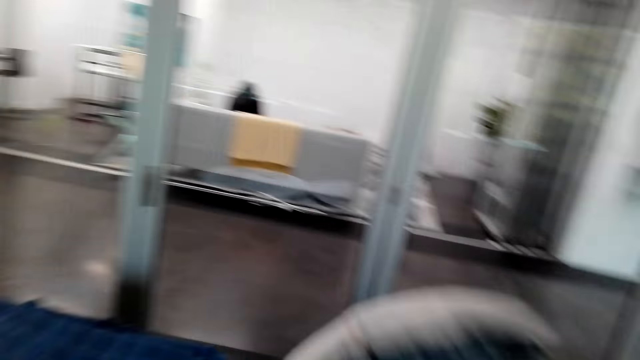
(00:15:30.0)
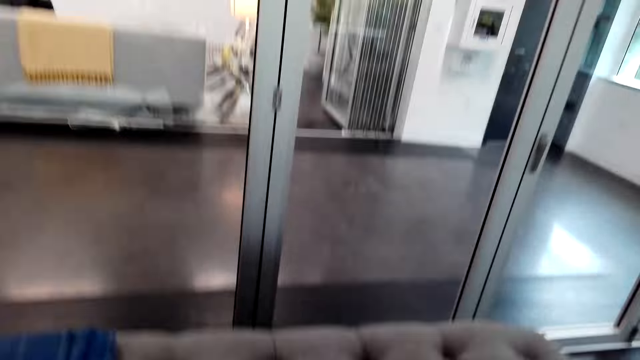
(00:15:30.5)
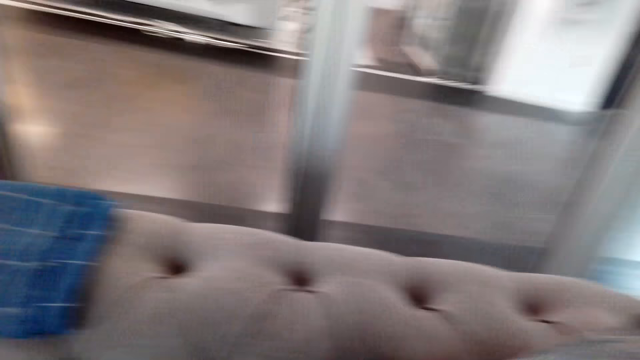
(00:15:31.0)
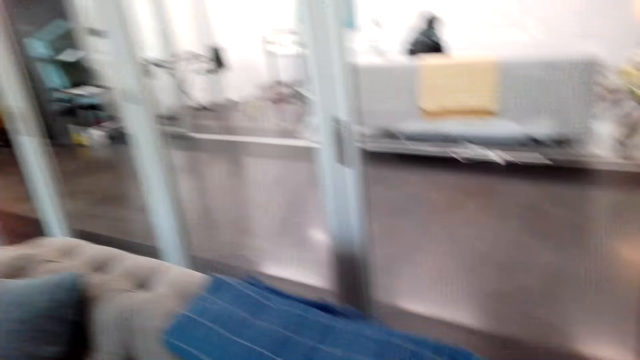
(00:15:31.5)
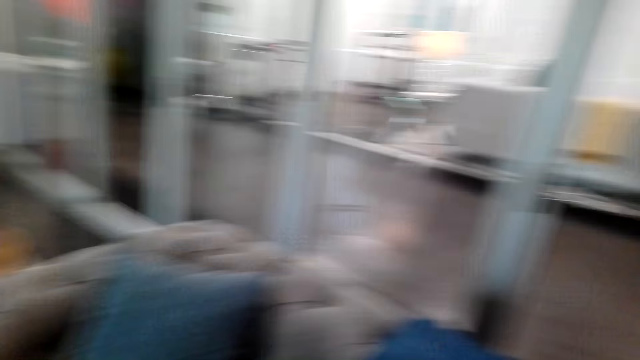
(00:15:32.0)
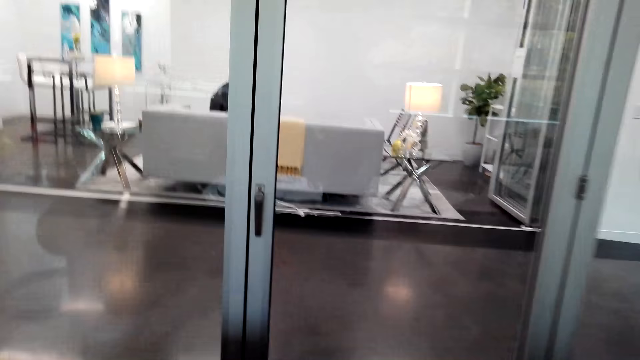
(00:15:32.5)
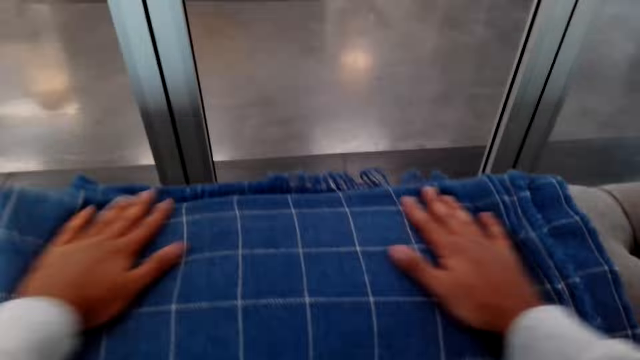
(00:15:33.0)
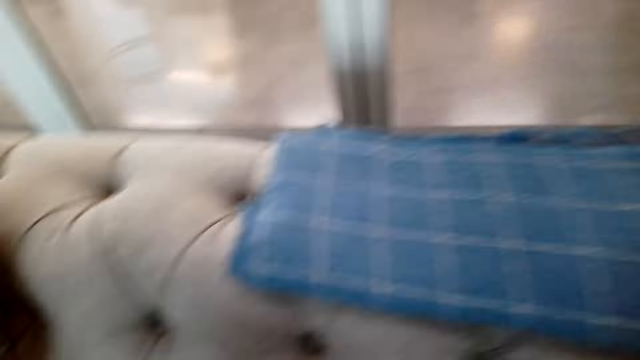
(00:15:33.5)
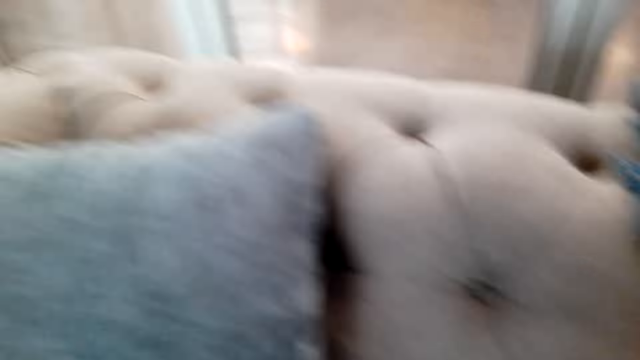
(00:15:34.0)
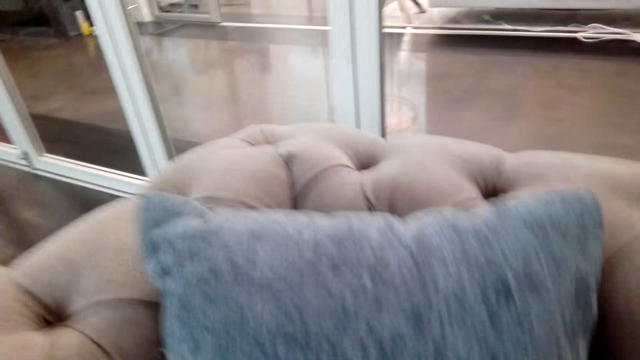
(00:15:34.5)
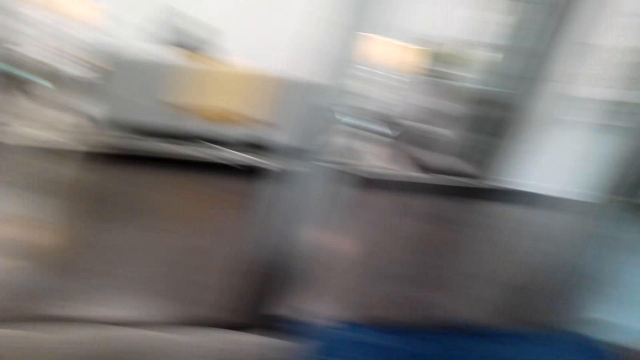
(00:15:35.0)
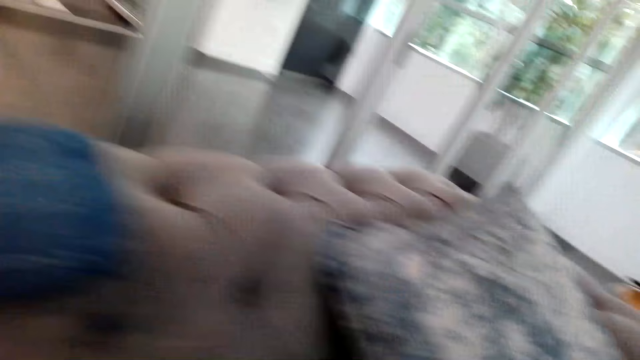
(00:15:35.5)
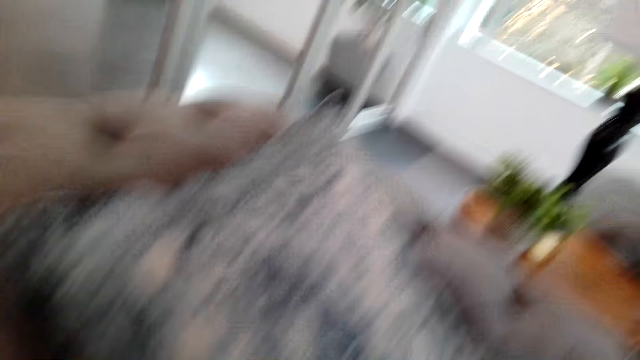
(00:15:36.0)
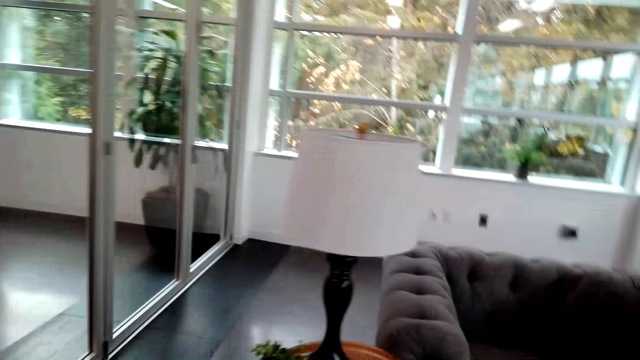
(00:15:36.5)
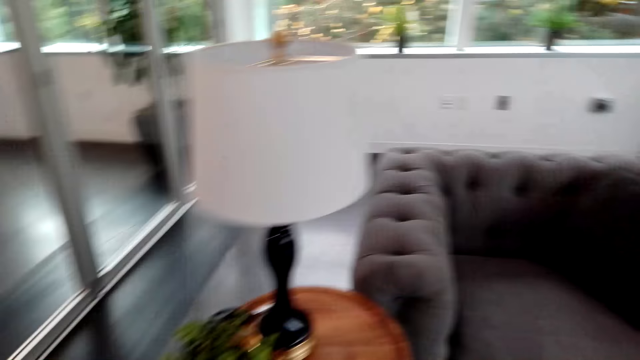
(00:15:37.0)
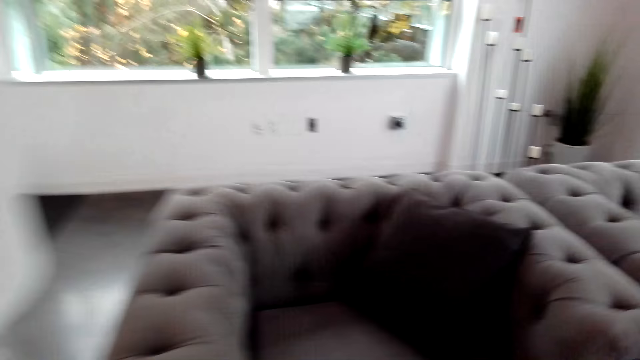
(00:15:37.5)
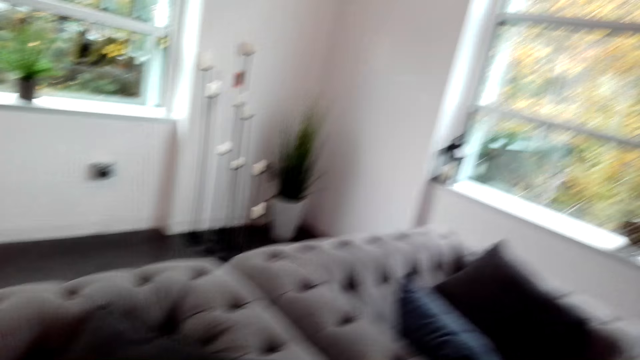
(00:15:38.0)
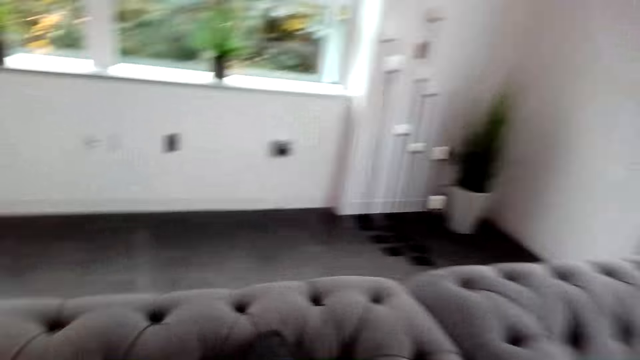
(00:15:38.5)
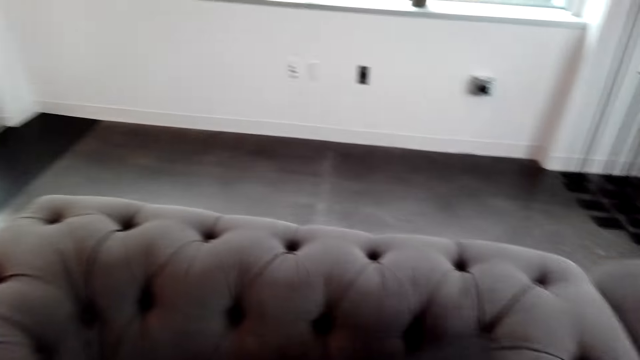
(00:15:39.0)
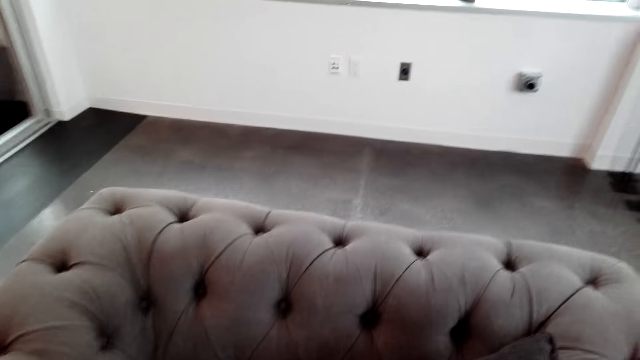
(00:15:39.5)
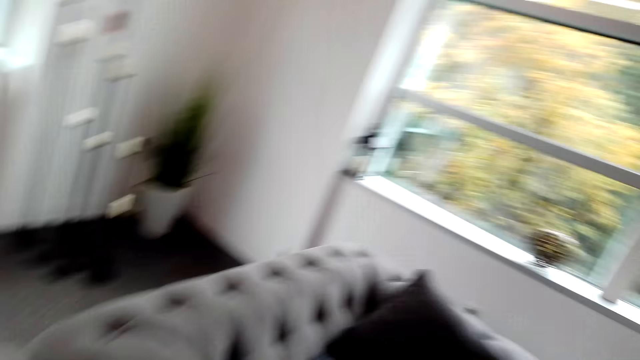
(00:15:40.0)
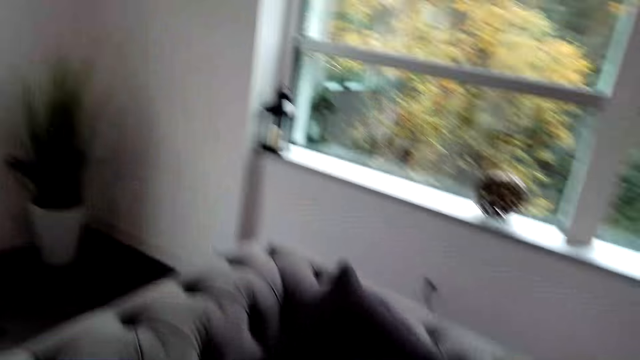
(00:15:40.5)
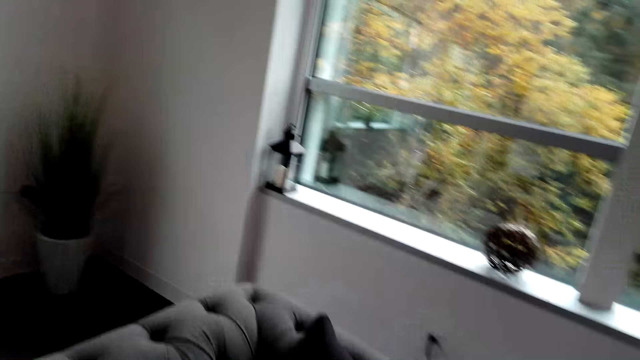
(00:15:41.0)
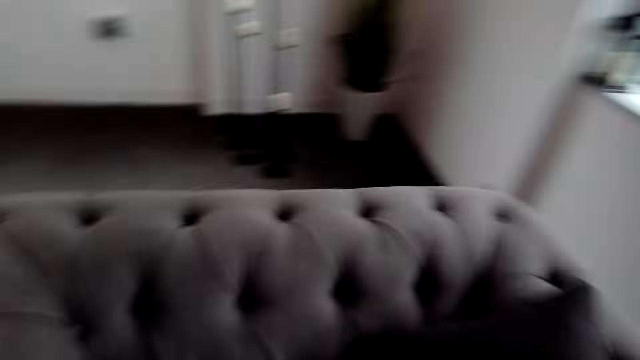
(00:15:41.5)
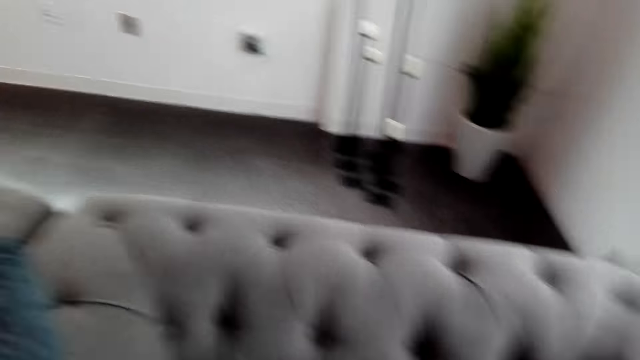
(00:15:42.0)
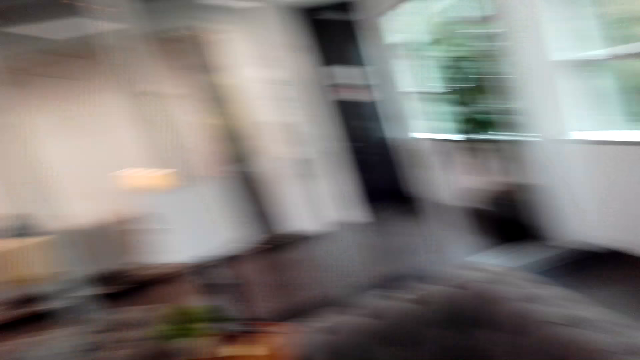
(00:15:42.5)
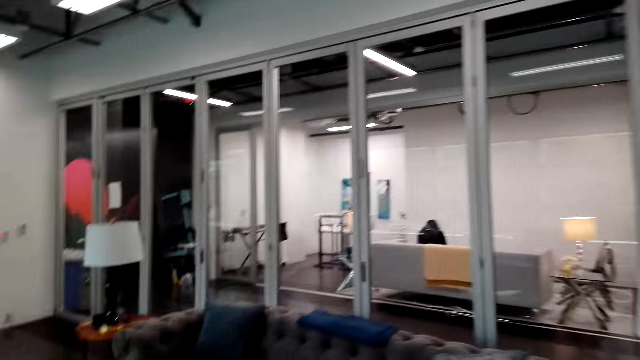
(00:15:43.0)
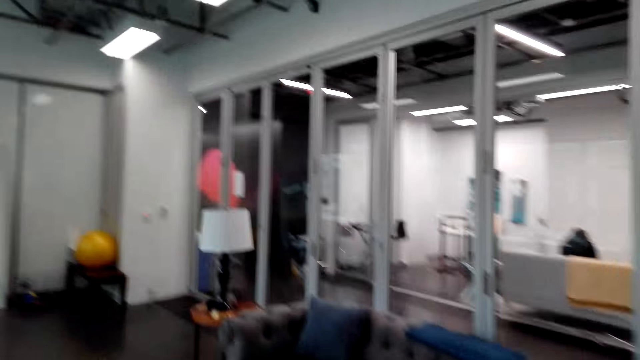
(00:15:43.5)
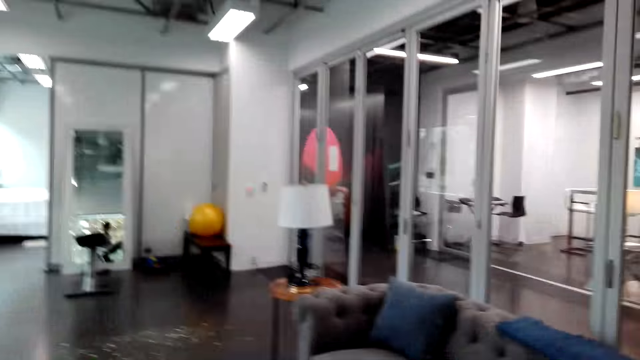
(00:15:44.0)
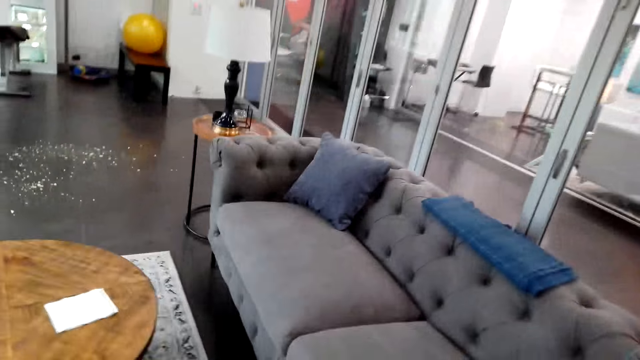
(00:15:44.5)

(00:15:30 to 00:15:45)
The camera wearer looks around. They place the pillow on the seat. They look at the seat. They look around. They stretch the cloth on the seat. They move both hands. They walk around the house. They pick up the pillow. They look at the seat. They walk around the house. They lift the pillow. They walk around.

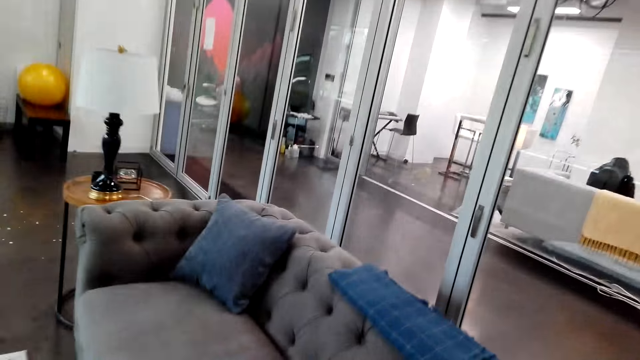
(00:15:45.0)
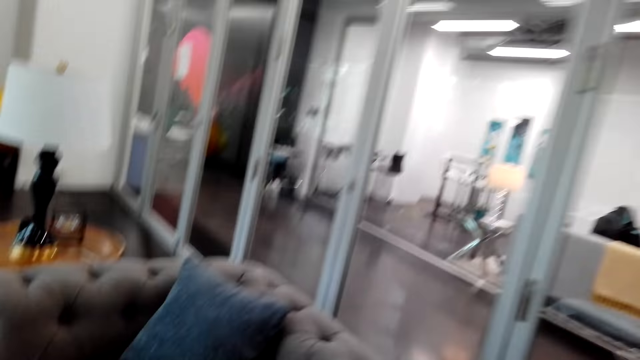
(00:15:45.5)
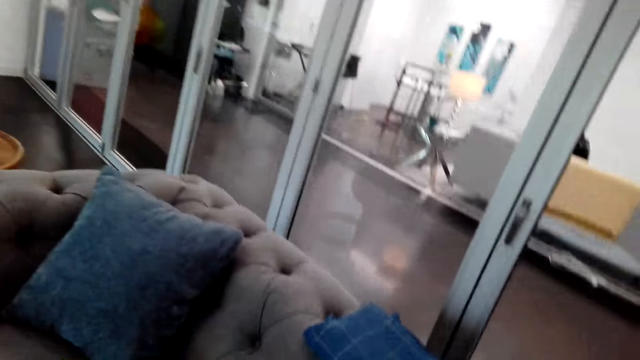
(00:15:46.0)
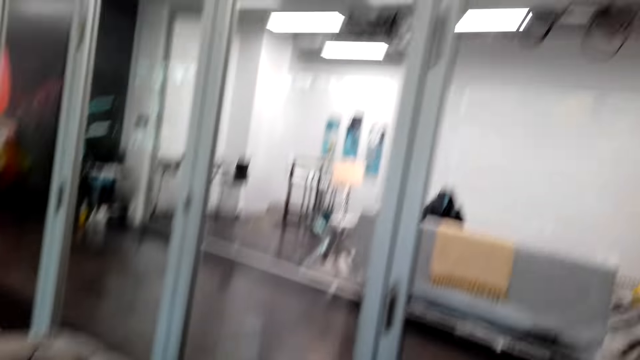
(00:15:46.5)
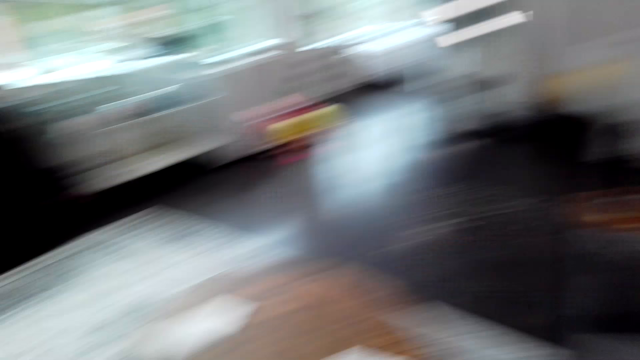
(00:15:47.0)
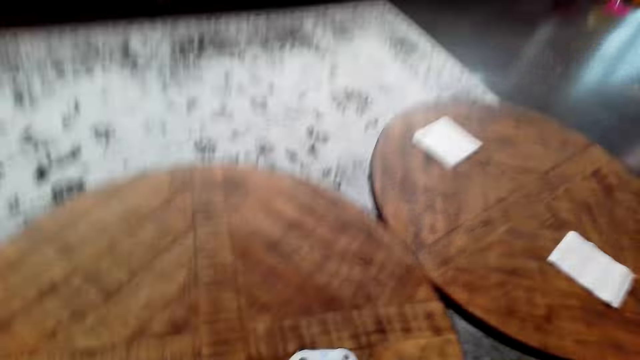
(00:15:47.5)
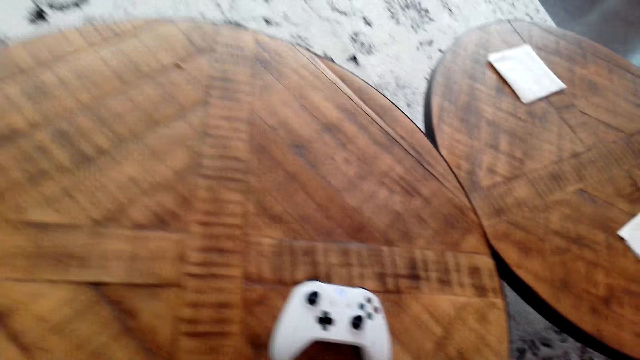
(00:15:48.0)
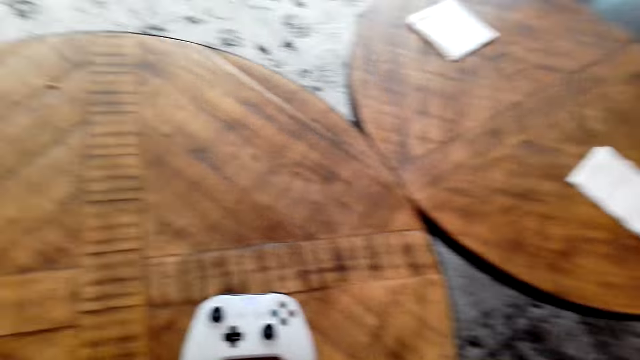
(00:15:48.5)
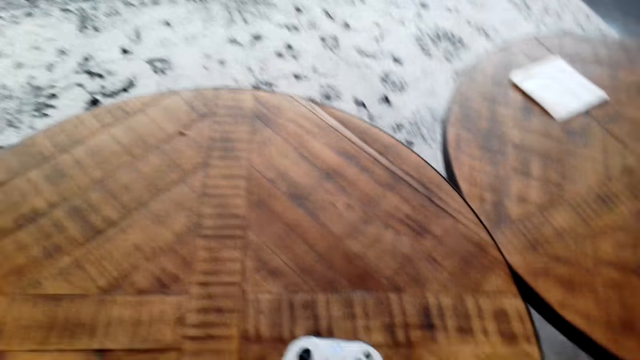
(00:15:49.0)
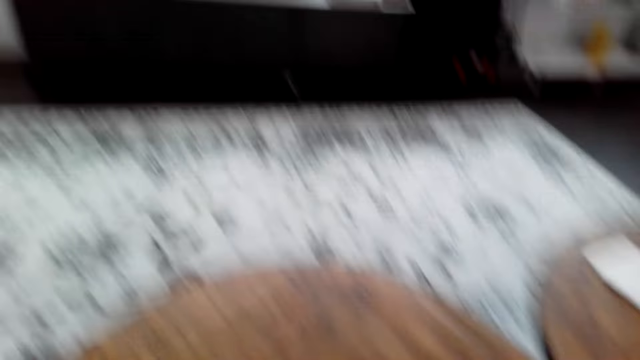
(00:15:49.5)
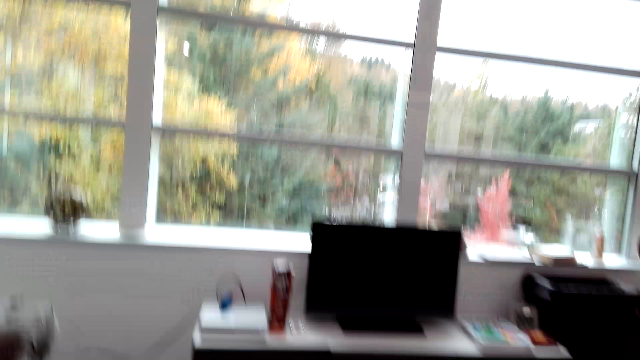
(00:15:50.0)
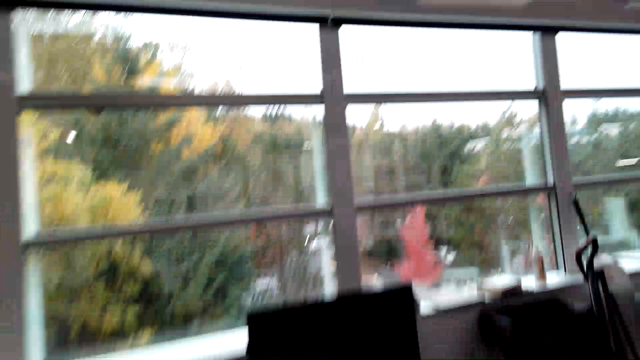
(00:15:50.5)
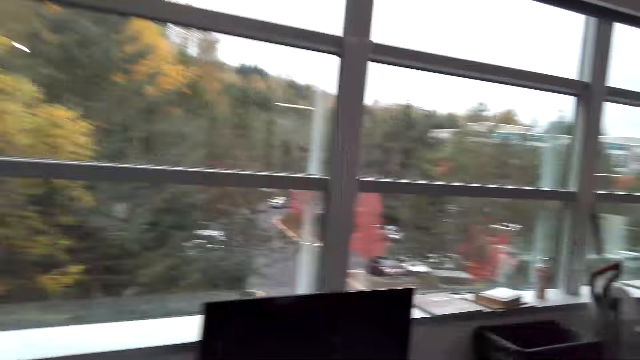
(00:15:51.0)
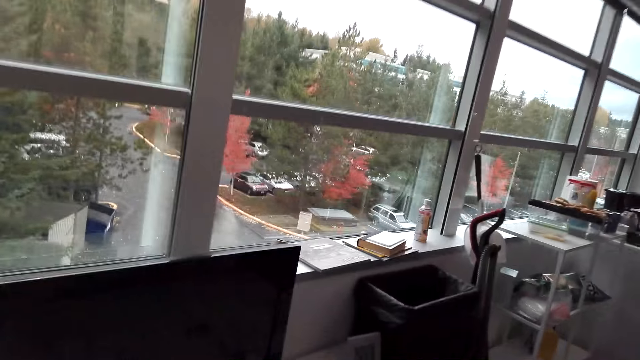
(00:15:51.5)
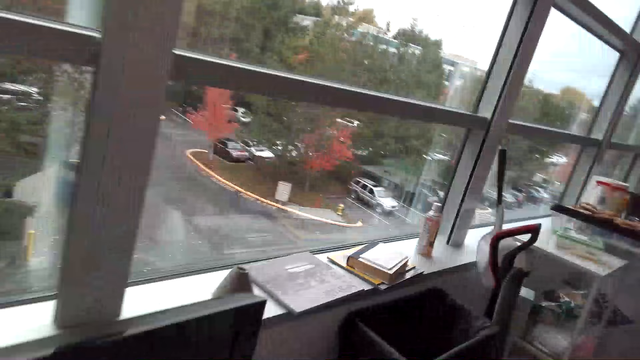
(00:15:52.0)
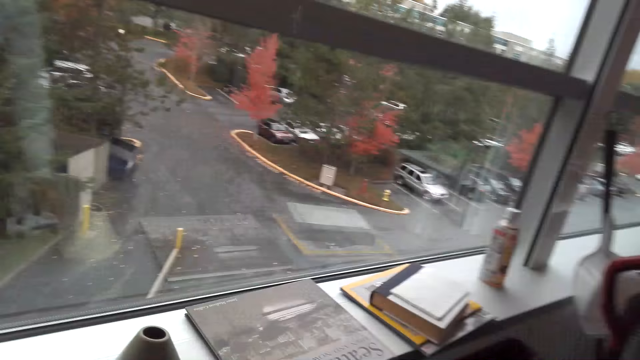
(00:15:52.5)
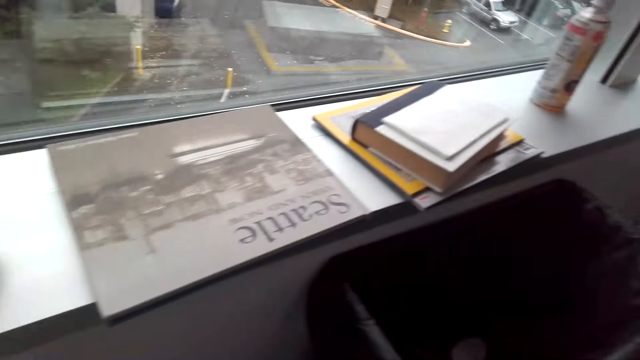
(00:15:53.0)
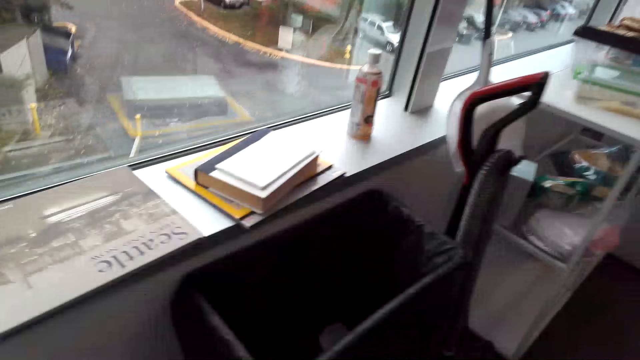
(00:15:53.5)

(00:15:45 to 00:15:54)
The camera wearer looks around the house. They look at the gamepad. They look at the computer. They walk around. They look at the books.
